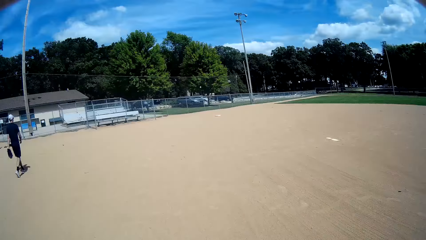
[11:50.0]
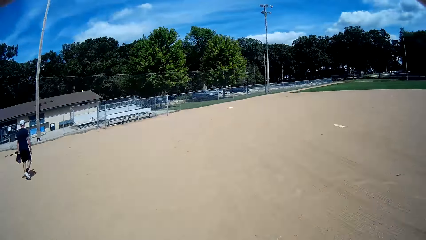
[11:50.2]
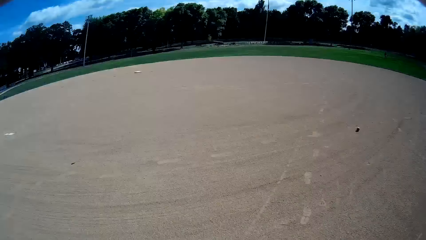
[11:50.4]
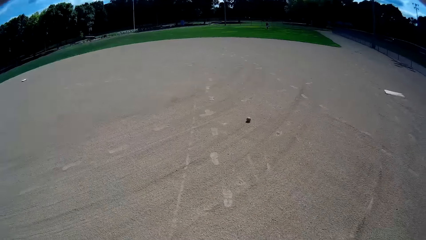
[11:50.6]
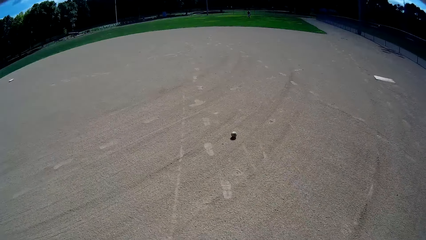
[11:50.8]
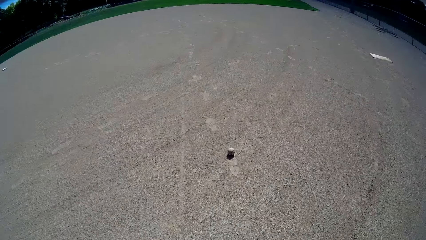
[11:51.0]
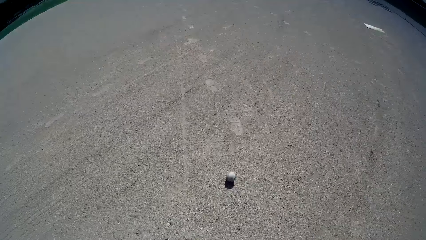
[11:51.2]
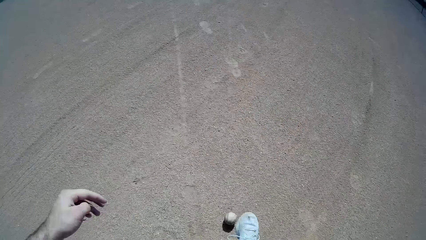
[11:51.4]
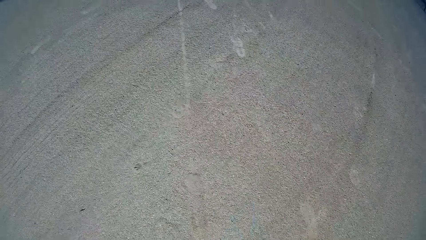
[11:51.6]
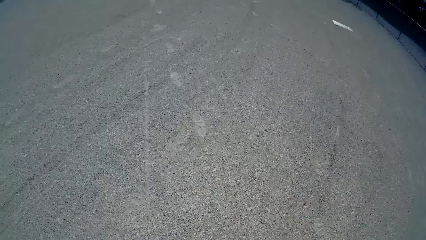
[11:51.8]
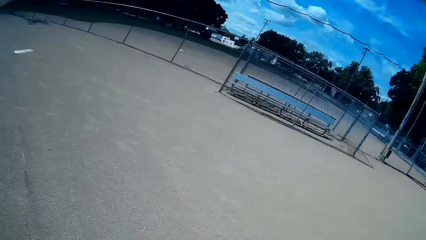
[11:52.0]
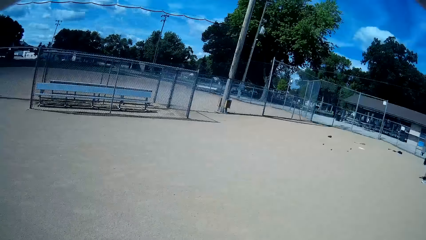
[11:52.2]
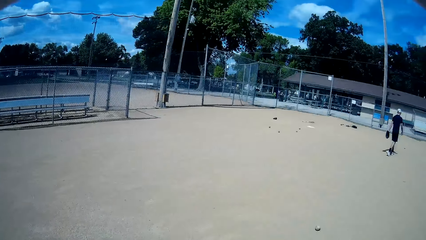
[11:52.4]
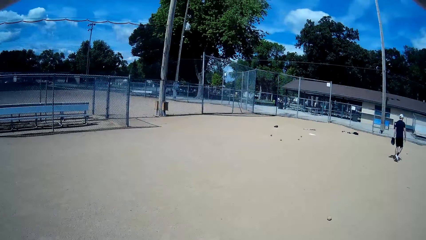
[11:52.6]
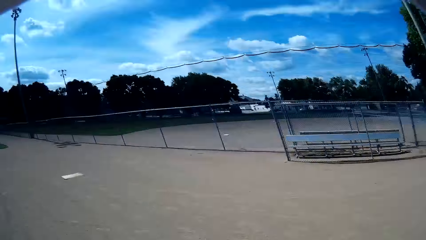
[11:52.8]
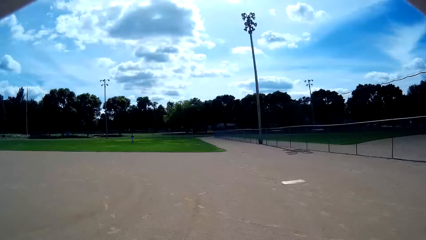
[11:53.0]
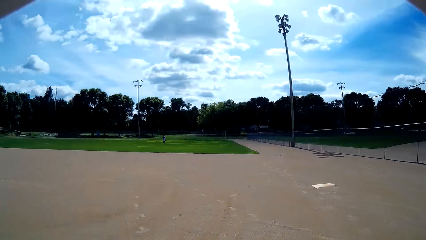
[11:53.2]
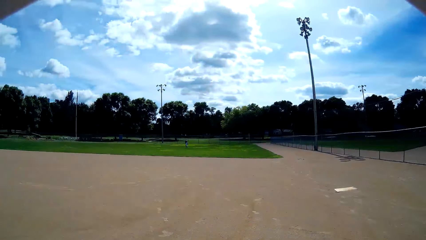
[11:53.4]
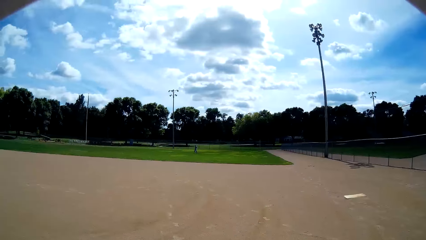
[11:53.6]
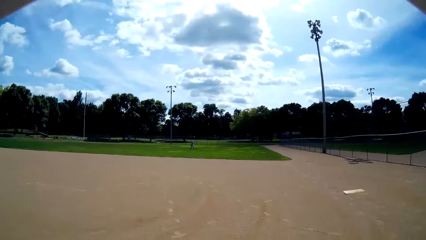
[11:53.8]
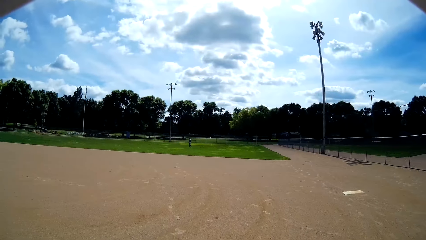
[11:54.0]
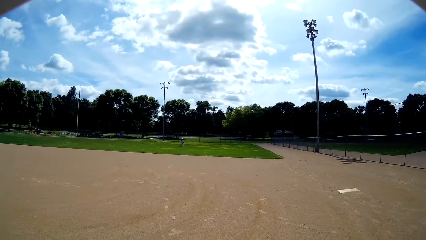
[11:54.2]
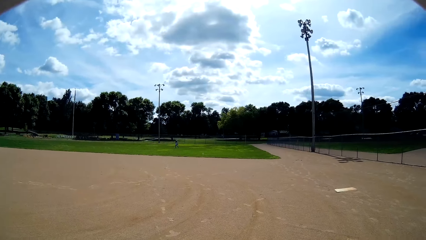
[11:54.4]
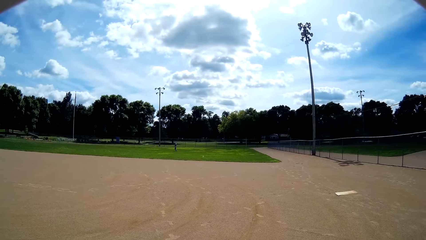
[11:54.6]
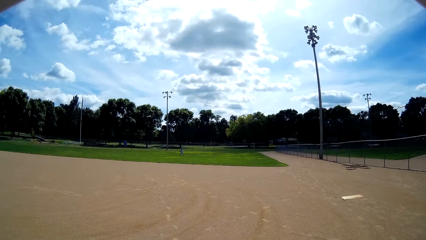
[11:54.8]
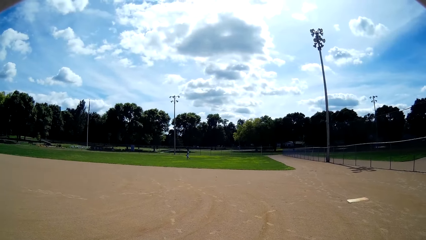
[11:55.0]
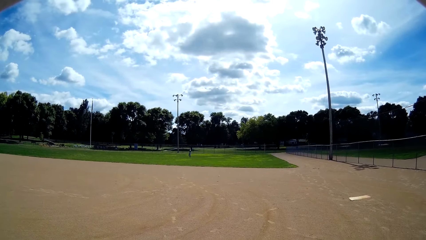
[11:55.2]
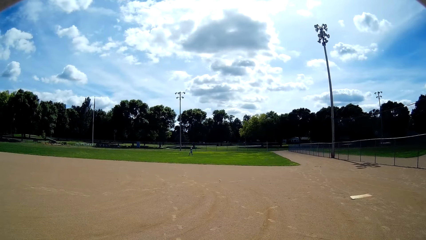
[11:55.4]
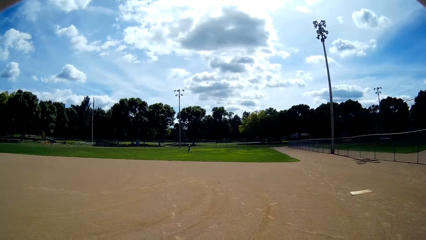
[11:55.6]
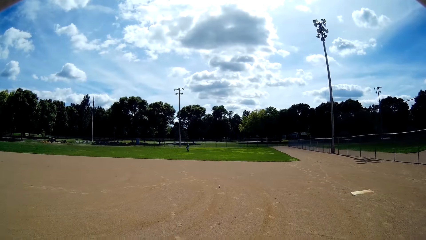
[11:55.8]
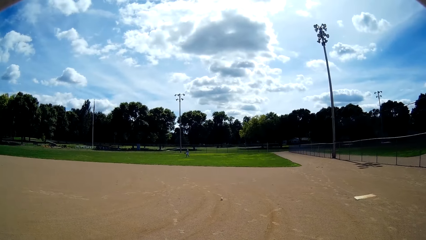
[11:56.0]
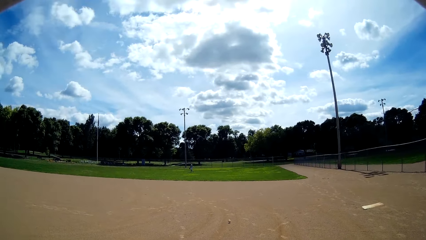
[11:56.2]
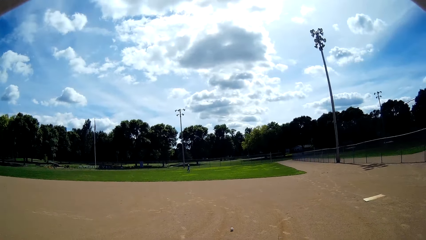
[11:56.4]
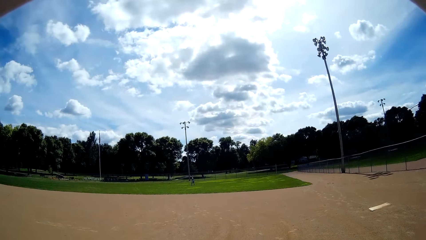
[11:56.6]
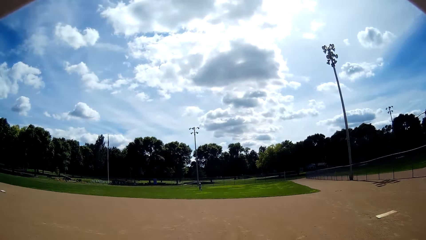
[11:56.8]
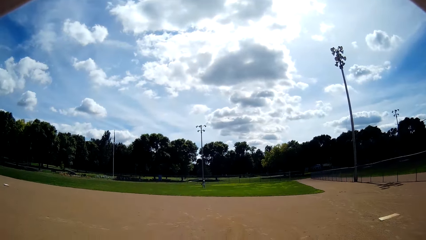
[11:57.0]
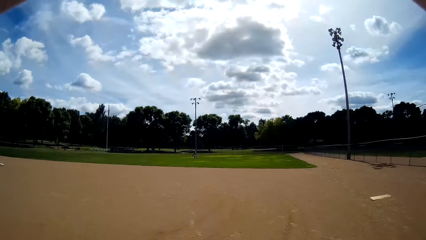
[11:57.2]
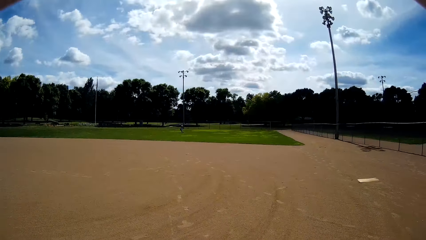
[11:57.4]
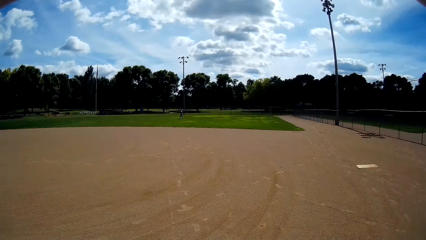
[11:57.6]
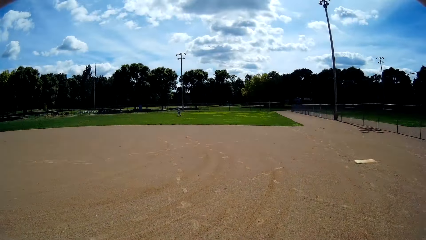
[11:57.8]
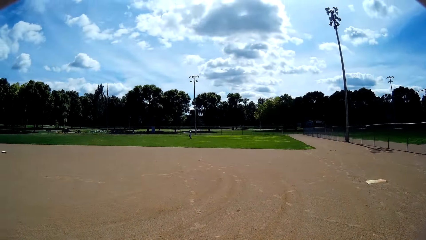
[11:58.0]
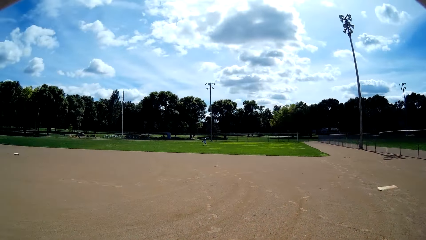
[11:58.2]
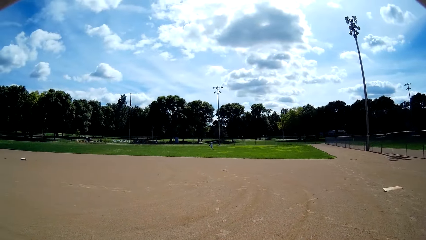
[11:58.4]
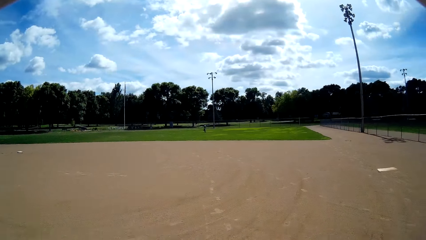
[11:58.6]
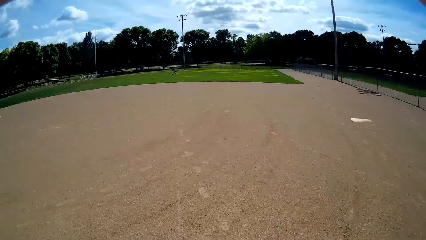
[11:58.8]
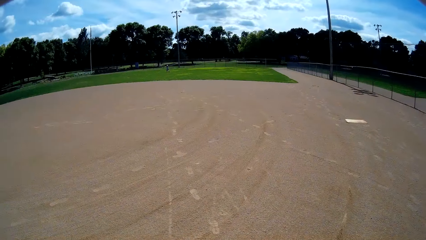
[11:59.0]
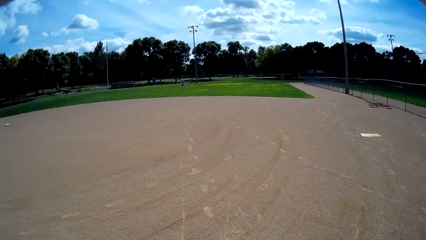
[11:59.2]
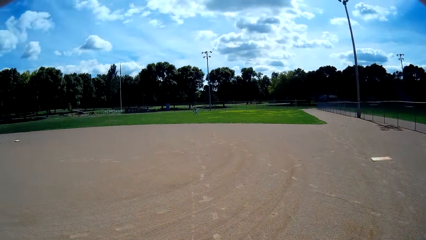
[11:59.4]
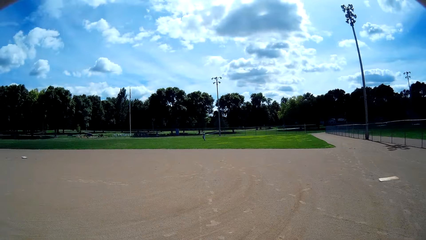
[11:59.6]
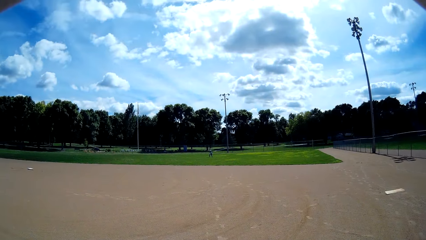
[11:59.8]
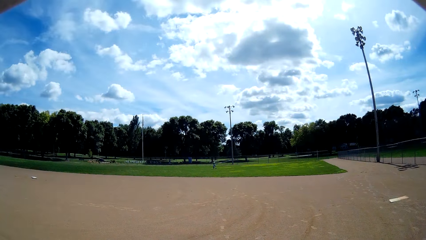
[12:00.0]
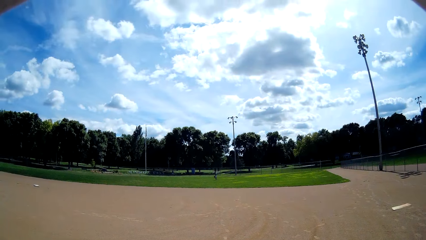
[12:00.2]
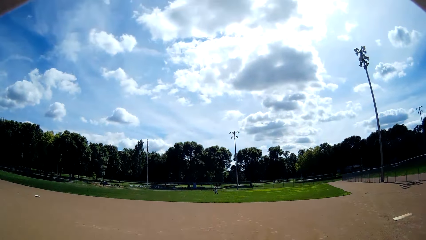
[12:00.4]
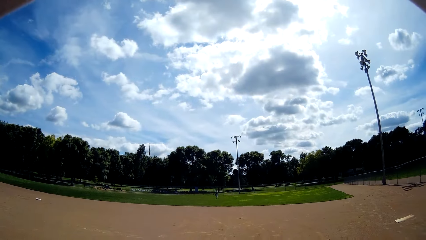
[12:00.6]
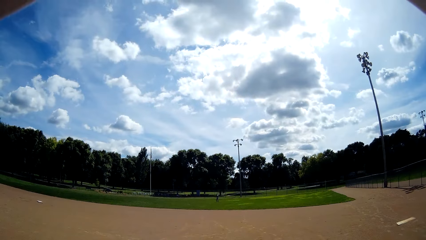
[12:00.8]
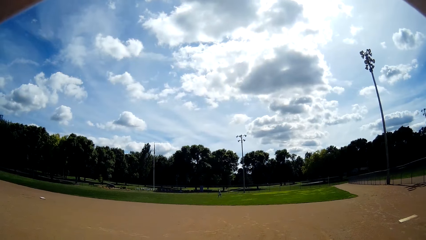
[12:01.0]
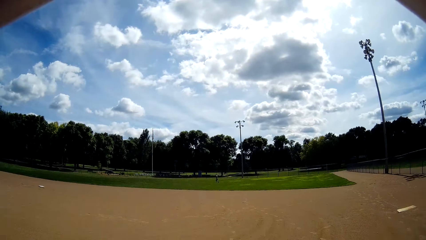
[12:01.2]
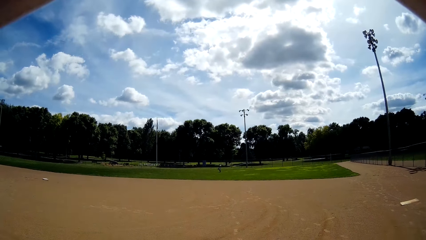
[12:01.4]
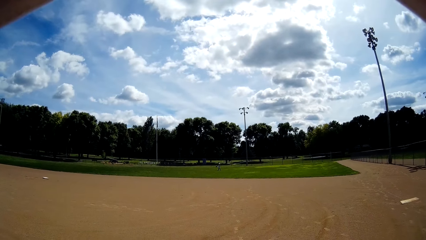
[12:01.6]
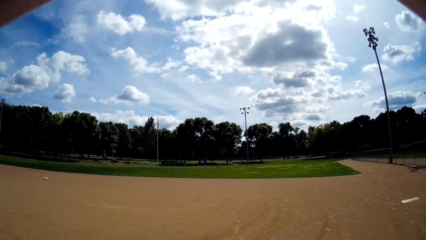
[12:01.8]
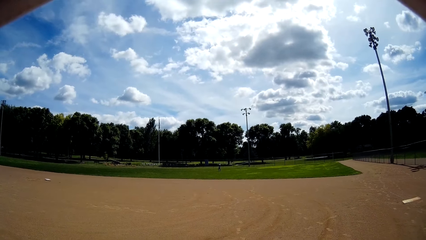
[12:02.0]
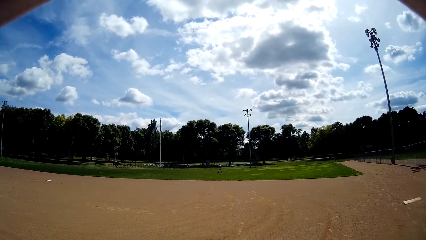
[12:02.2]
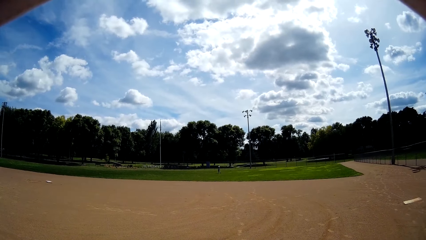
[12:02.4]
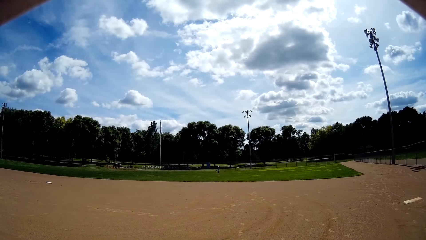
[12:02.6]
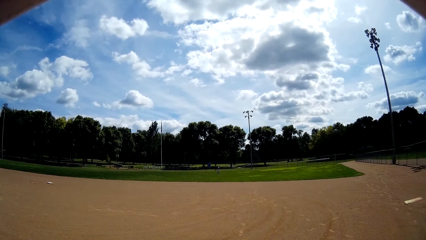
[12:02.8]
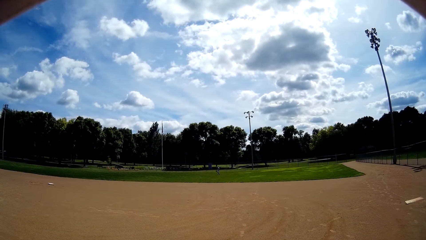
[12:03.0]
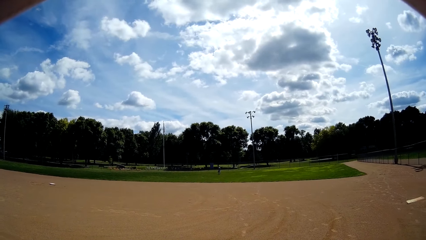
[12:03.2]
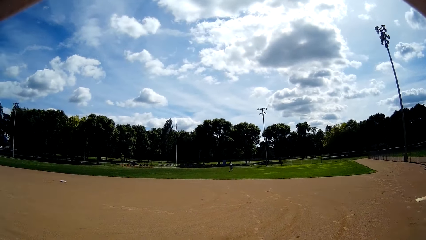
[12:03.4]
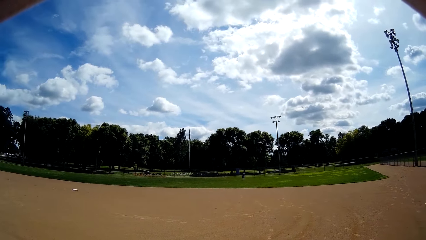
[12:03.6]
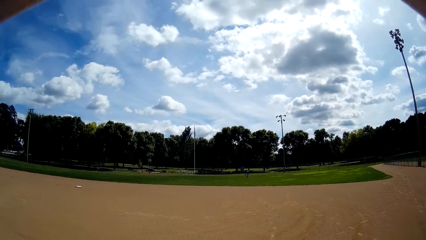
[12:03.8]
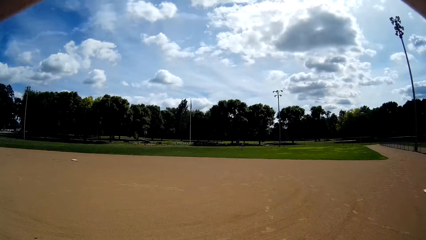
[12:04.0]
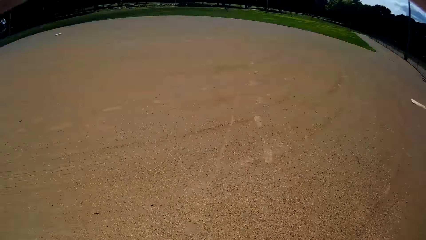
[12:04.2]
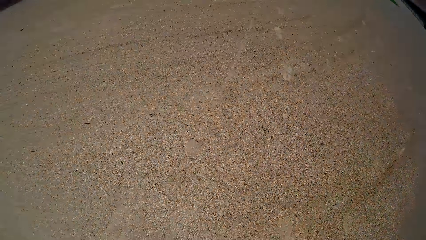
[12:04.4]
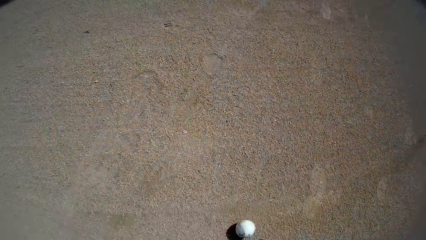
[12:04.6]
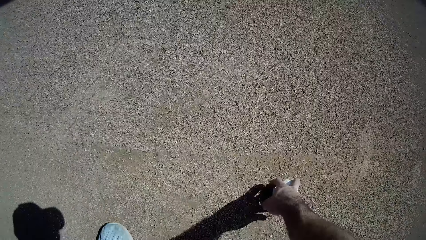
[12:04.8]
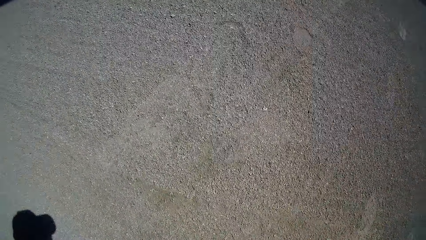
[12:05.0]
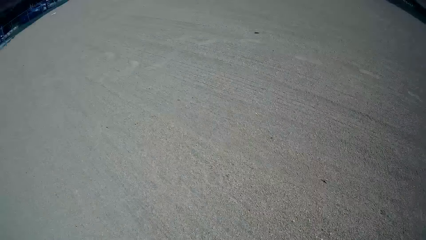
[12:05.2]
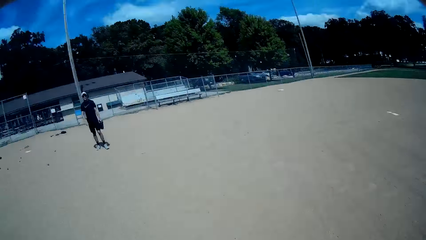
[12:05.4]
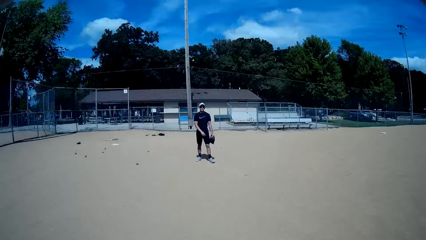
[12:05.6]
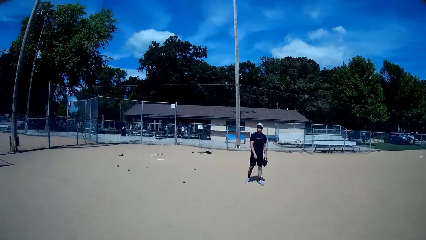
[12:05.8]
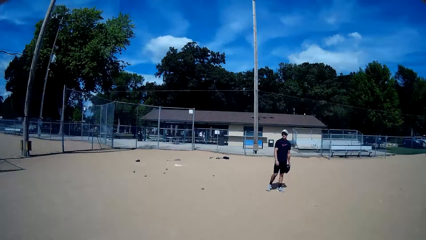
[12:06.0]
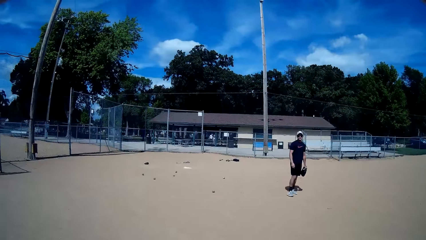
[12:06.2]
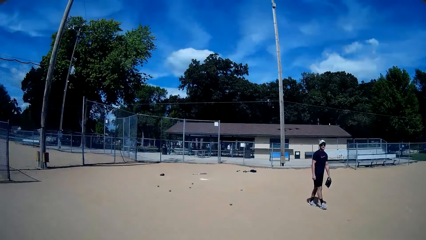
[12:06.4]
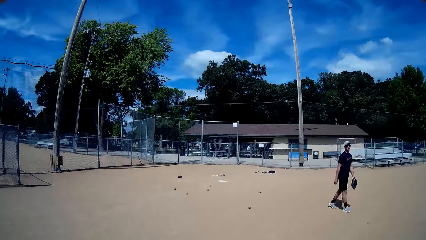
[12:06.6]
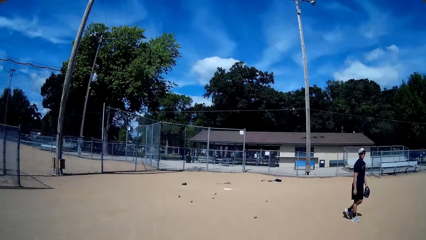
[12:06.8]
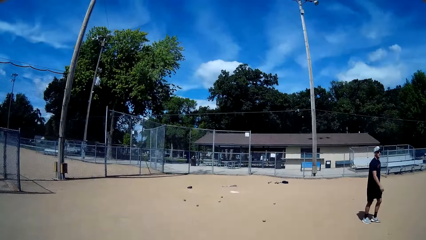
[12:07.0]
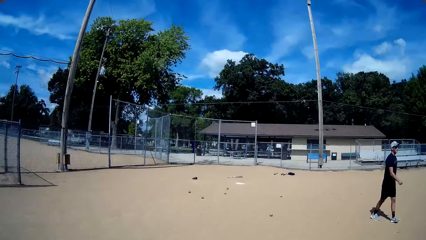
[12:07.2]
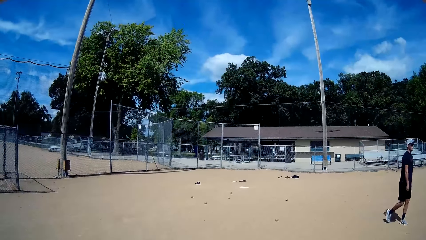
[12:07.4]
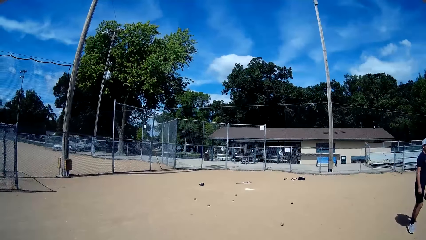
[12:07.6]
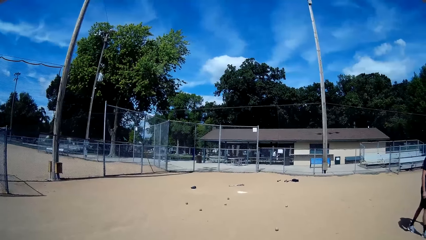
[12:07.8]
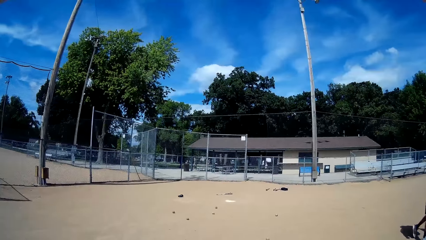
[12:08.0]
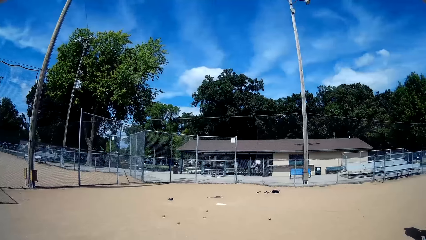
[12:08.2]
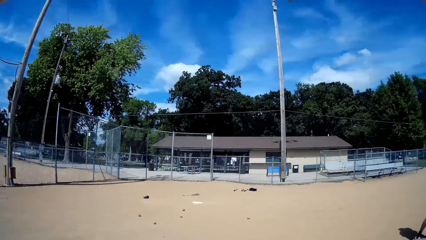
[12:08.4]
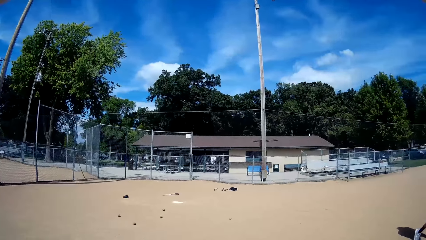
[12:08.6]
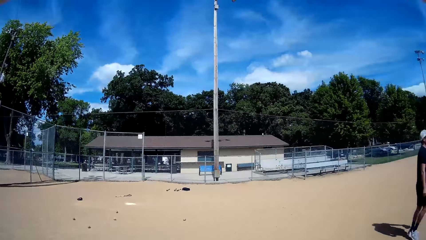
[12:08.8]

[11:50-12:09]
The camera wearer looks at a baseball on the field. They look around. They stop the baseball with the right foot. They look around. A person walks around. The camera wearer looks at the person. They speak to the person. The person speaks to the camera wearer. The camera wearer speaks to the person. They look at the person. They speak to the person. They pick up the baseball on the field. They look at a man and speak to the man. The man walks around. The camera wearer walks. The person speaks to the camera wearer.
